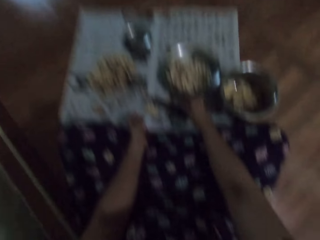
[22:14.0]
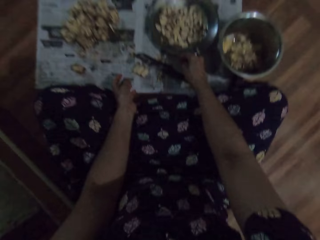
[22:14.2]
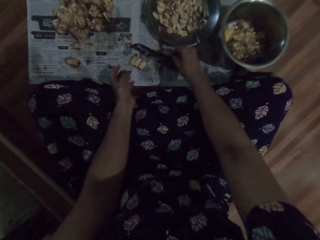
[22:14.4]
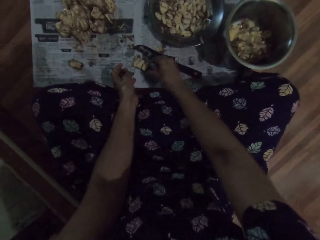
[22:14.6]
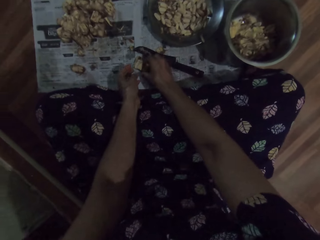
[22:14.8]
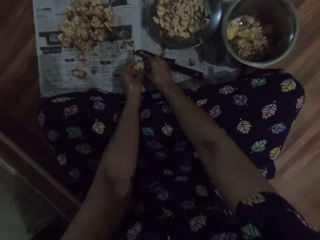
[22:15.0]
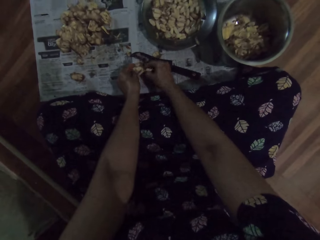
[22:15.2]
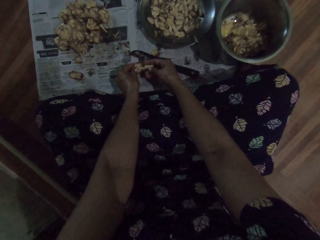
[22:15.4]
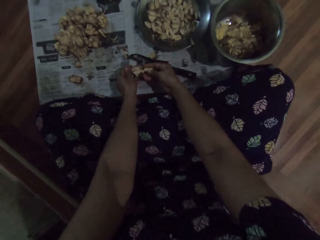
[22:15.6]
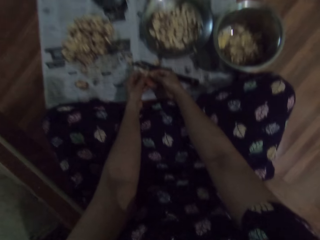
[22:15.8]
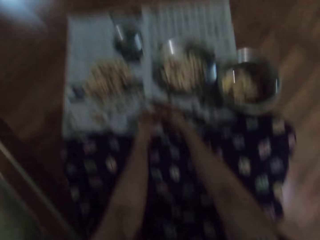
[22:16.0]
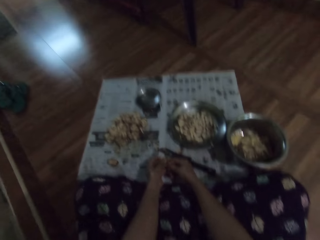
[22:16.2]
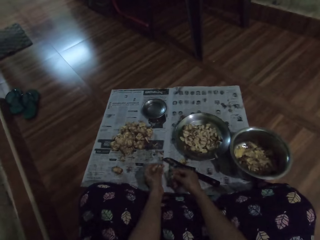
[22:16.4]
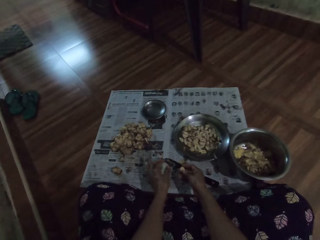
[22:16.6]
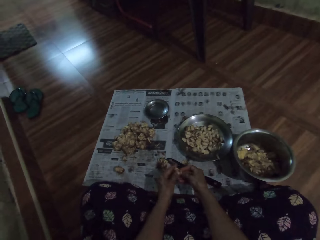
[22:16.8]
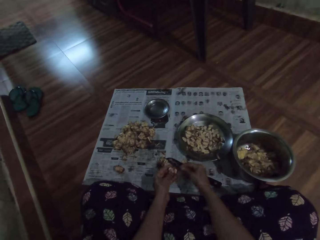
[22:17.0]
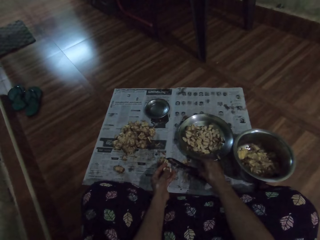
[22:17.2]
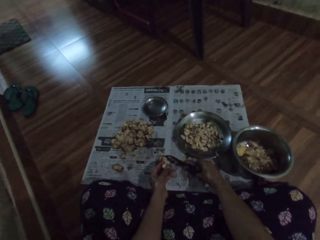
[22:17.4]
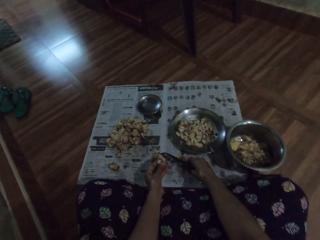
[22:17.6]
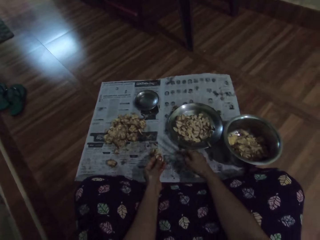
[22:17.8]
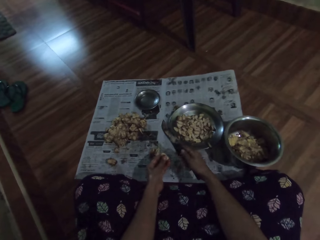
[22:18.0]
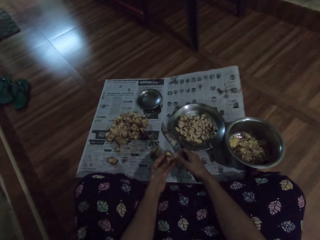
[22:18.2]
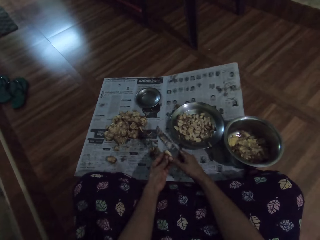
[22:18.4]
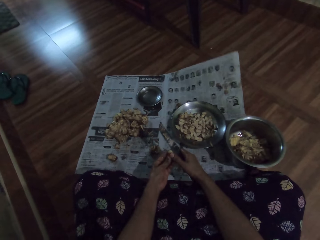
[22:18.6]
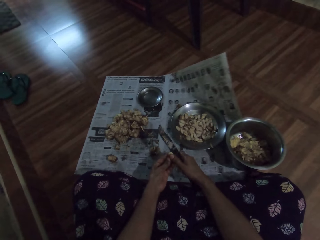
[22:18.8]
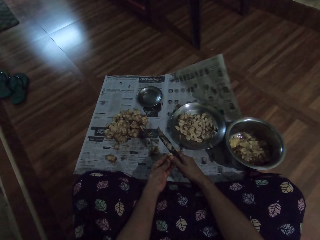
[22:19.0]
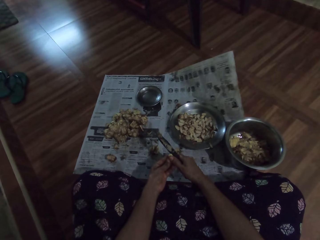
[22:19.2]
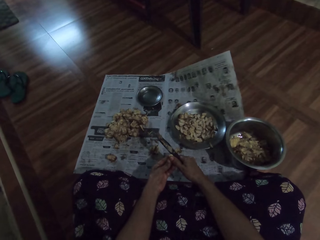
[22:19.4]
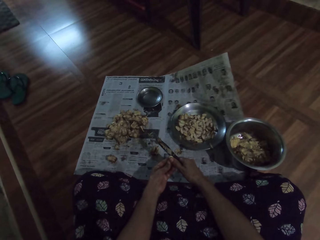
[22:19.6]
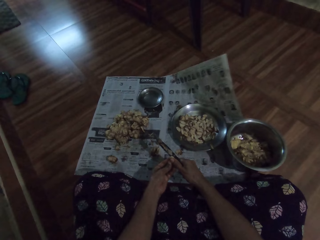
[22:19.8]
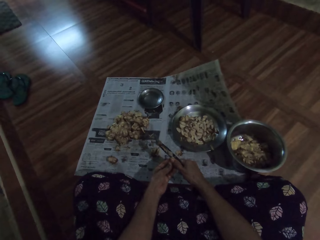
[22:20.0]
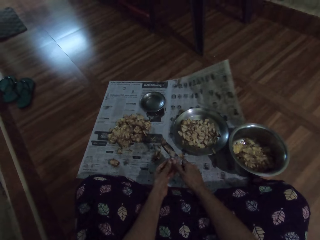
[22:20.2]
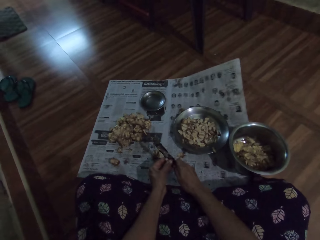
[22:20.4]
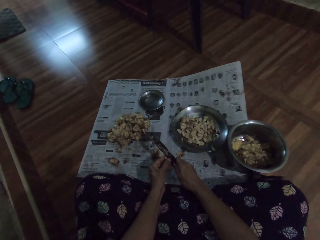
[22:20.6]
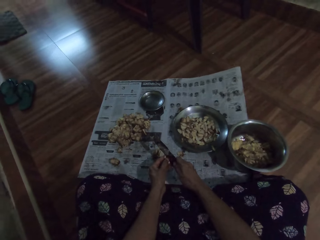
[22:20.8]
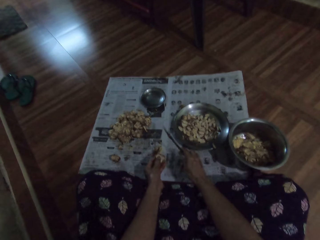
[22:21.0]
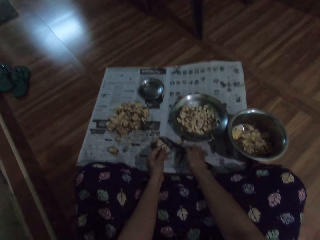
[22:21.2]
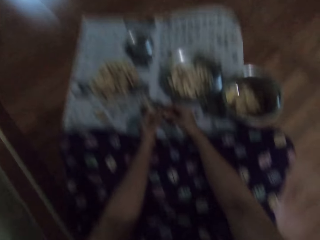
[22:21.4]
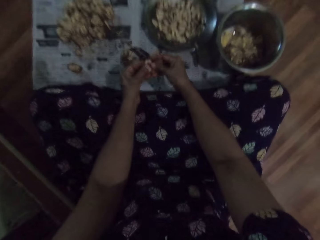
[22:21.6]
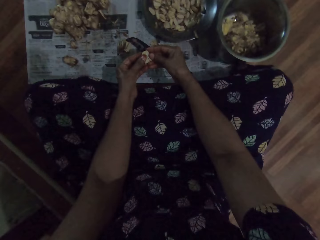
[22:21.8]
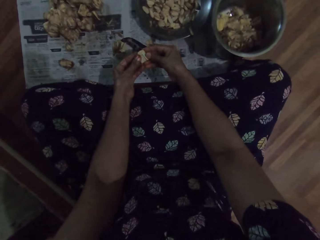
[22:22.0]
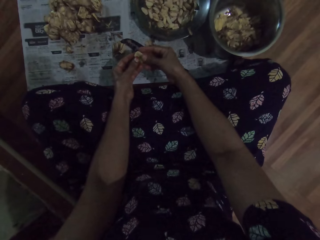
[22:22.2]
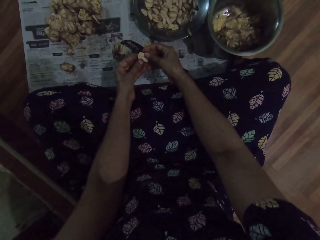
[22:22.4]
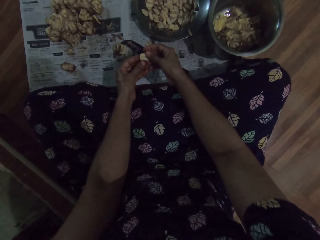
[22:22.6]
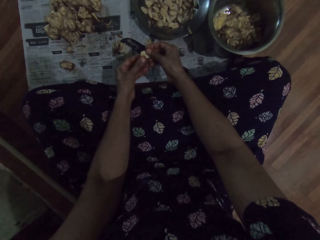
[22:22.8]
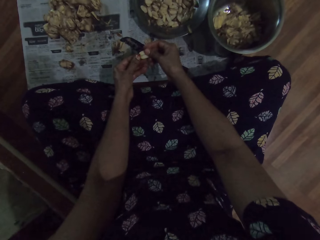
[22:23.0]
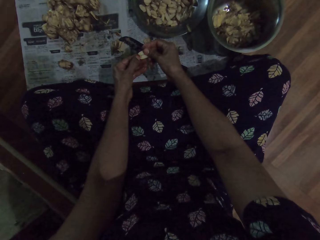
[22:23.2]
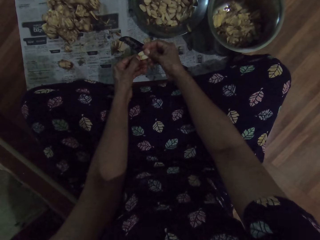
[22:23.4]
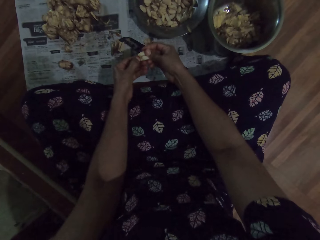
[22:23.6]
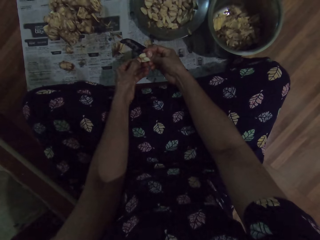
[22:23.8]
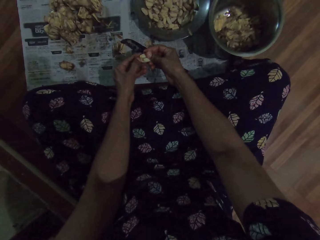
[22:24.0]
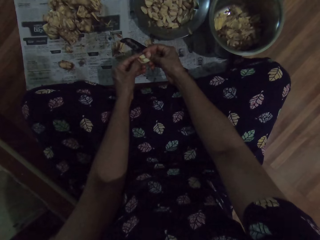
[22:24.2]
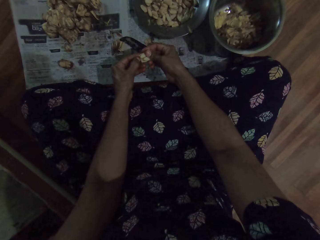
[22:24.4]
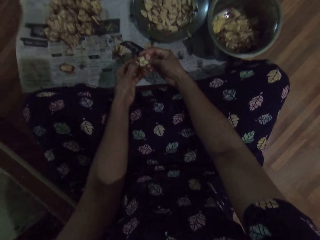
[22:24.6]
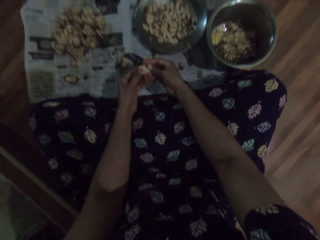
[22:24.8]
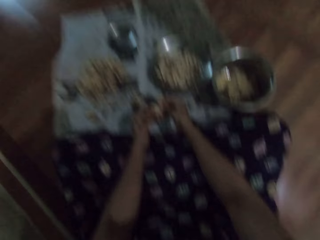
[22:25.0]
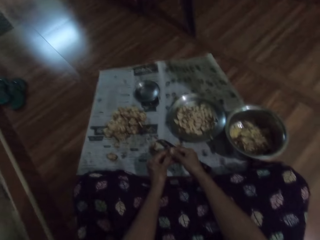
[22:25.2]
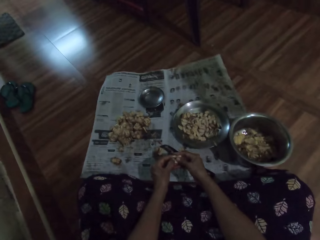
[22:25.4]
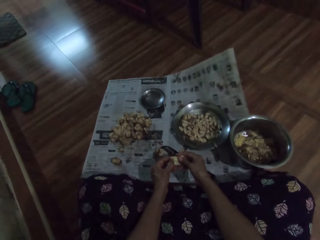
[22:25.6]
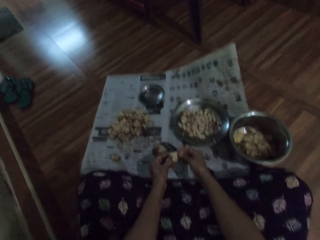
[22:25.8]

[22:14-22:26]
The camera wearer picks up the garlic clove or sapote fruit on the floor with her right hand. She passes the garlic clove from her right hand to her left hand. She picks up the knife from the floor with her right hand. She cuts the garlic clove in her left hand with the knife in her right hand. She peels the sapote fruit. She drops the knife on the floor with her right hand. She peels the garlic clove with her hands.

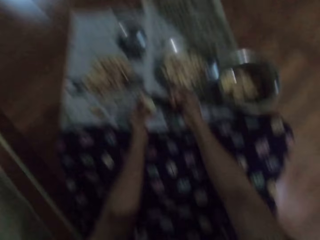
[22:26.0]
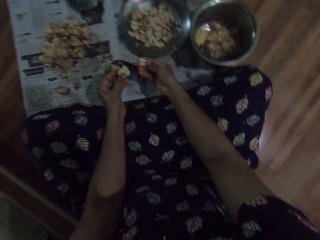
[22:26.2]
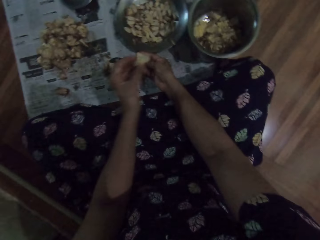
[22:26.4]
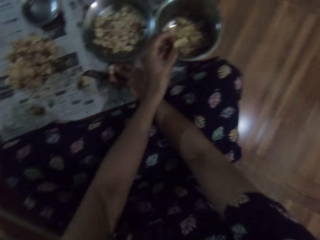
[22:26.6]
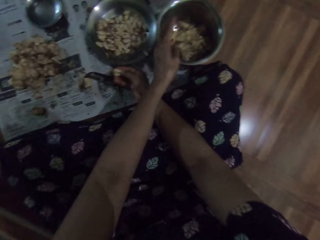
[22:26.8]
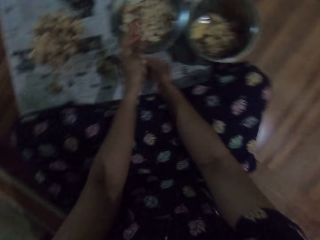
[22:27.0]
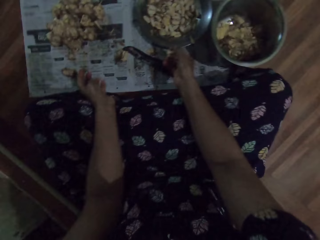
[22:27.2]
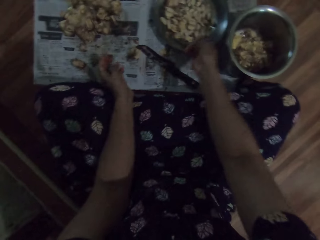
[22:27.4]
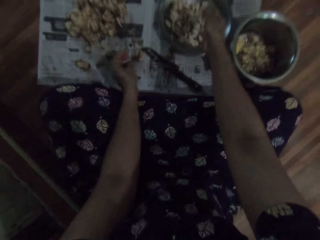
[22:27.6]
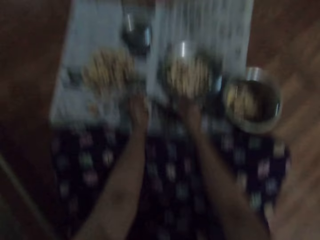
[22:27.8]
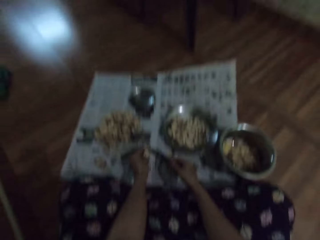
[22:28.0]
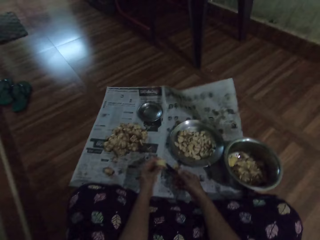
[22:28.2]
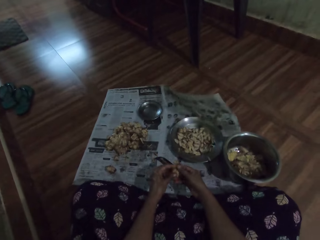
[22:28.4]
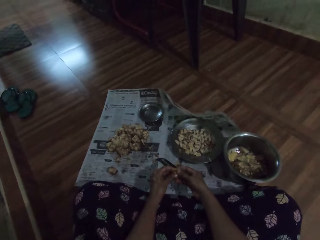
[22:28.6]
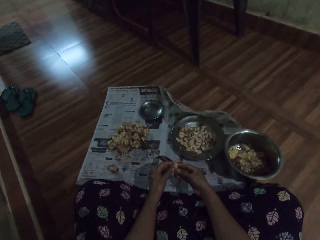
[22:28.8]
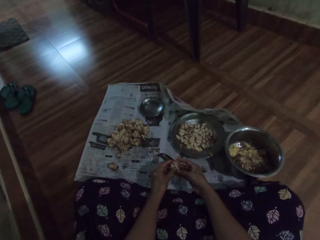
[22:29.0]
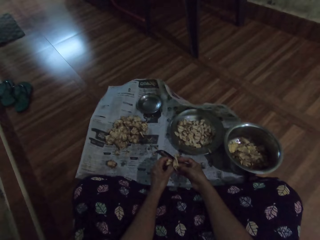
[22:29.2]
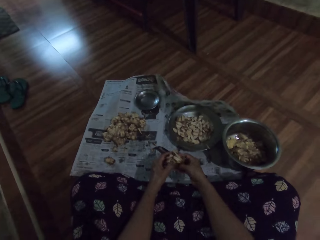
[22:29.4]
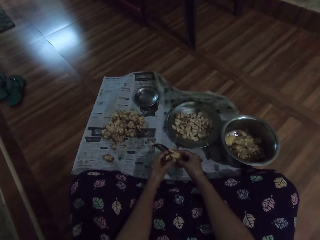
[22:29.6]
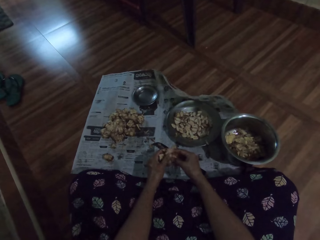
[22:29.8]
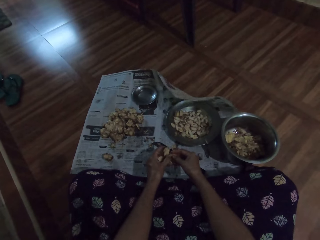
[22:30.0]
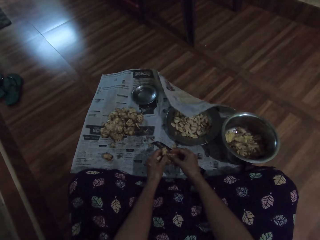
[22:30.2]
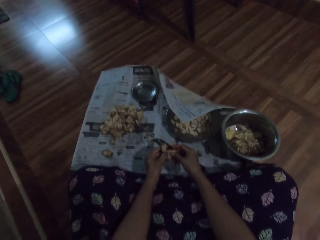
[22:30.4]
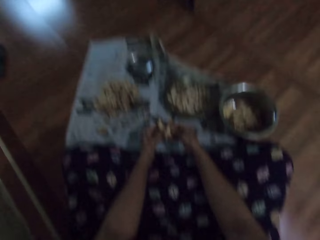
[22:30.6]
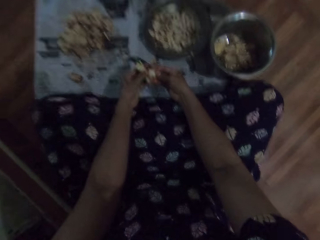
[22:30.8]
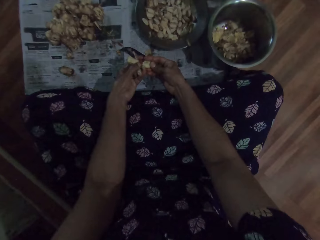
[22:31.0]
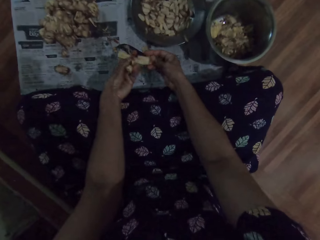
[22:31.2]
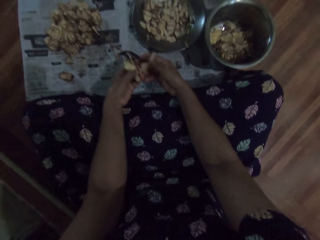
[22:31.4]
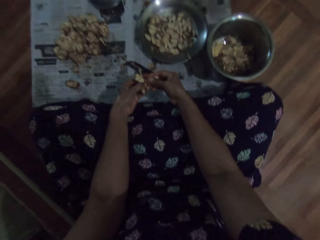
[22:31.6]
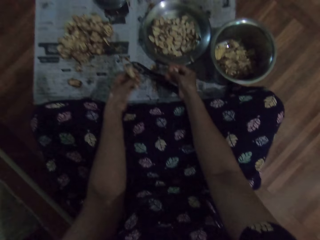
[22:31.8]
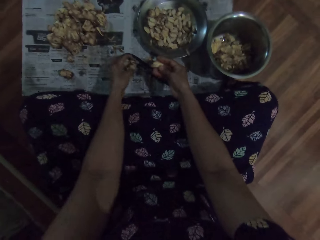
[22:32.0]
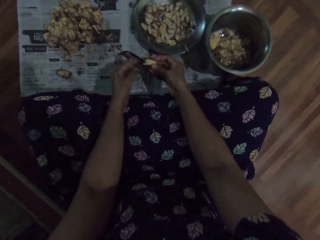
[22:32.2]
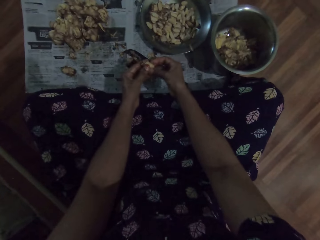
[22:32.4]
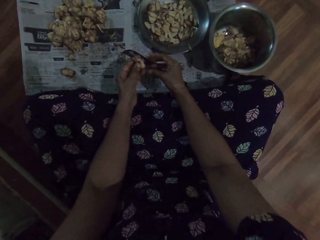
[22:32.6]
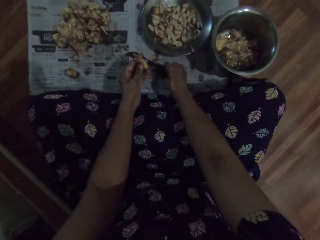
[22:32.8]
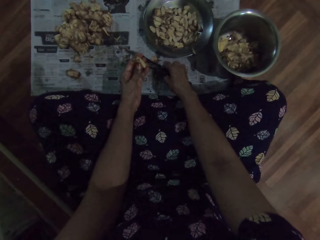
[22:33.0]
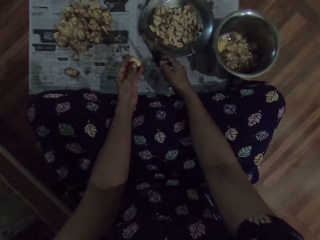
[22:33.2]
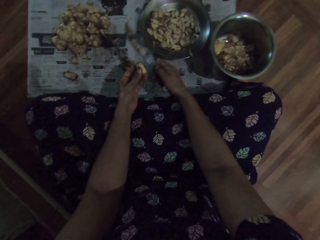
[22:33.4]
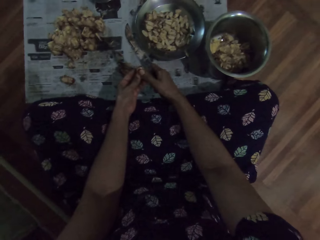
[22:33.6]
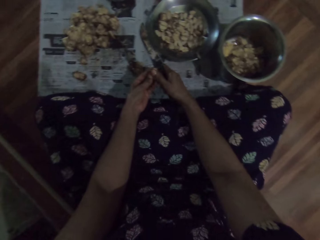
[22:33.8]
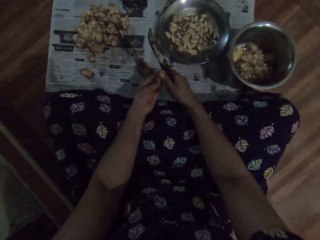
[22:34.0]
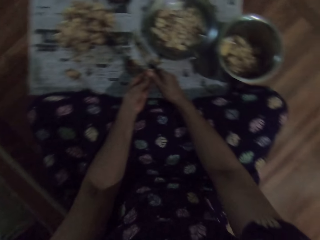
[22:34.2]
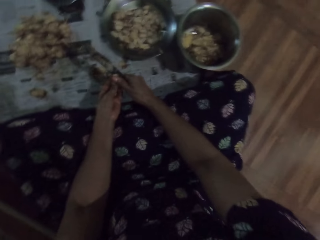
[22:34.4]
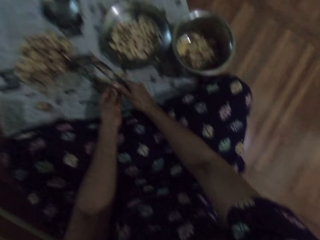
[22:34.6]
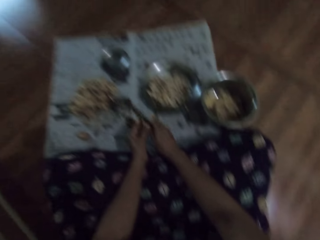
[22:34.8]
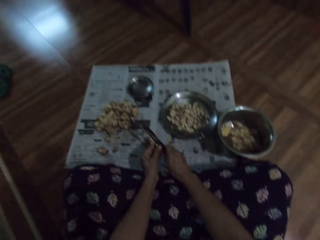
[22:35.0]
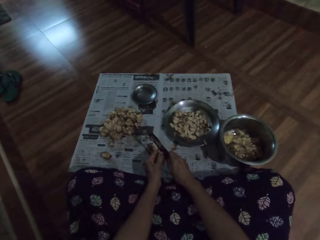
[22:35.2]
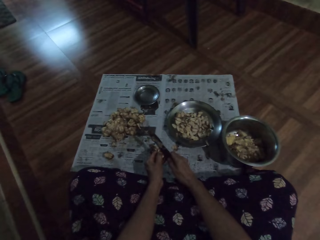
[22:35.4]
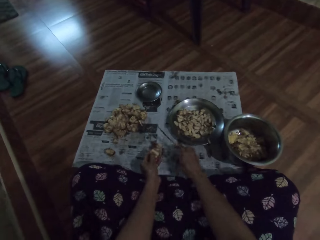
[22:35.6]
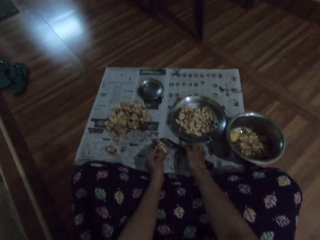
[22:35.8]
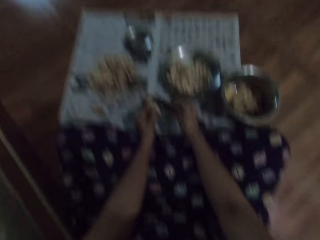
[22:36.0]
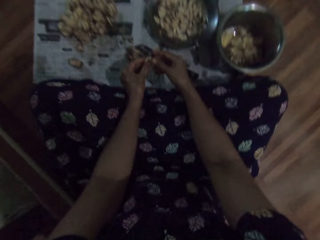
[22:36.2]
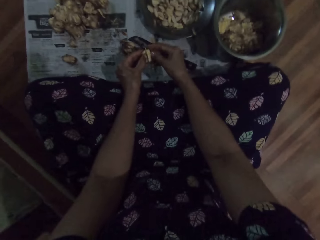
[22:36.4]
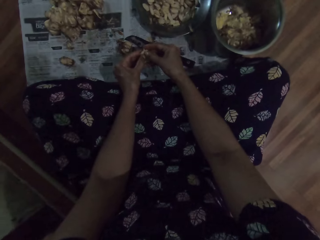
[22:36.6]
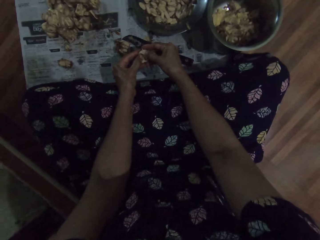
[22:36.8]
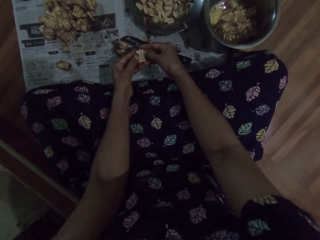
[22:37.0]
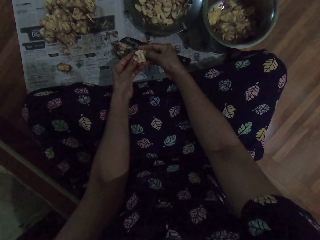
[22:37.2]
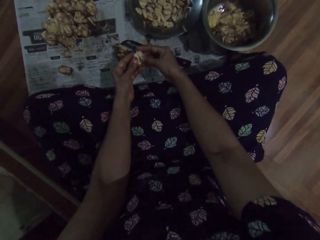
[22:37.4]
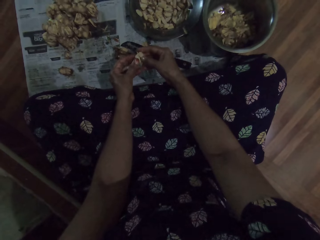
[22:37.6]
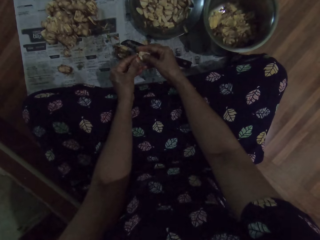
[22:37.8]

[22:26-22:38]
The camera wearer drops the garlic clove or sapote fruit in the plate on the floor with her left hand. She places the seed in the basin. She drops the garlic clove in the plate on the floor with her right hand. She detaches the garlic clove from the bunch of garlic cloves in her left hand with her right hand. She peels the sapote fruit. She drops the bunch of garlic cloves on the floor with her left hand. She passes the garlic clove in her right hand to her left hand. She picks up the knife from the floor with her right hand. She cuts the garlic clove in her left hand with the knife in her right hand. She drops the knife on the floor with her right hand. She peels the garlic clove with her hands.
